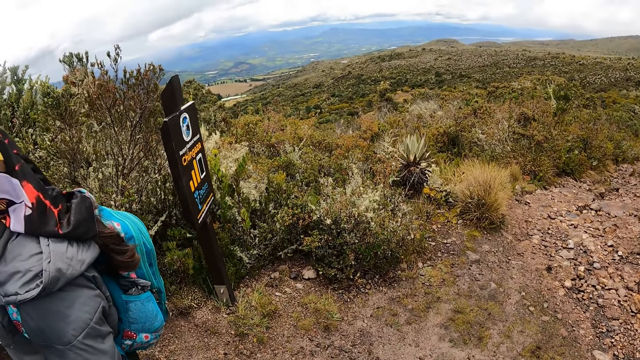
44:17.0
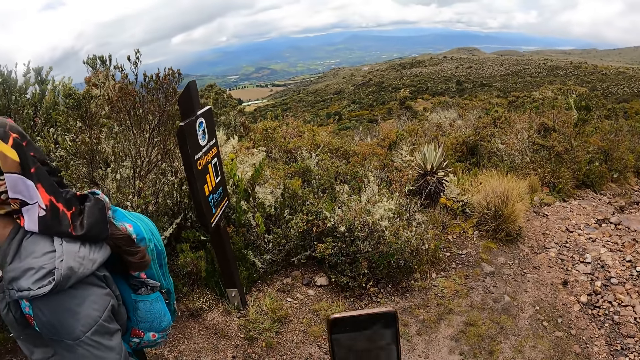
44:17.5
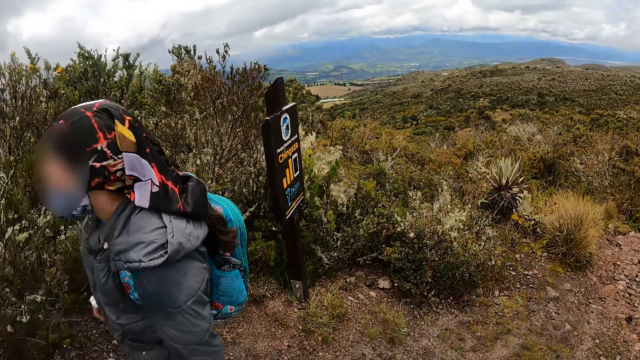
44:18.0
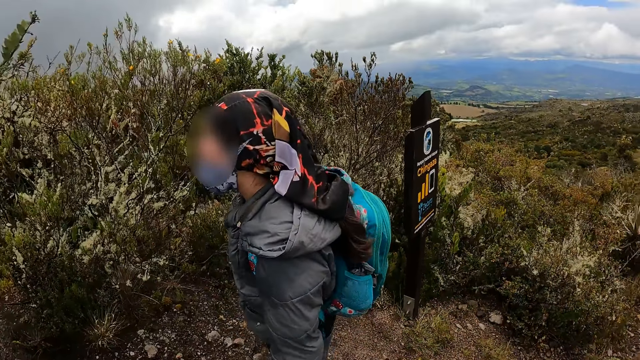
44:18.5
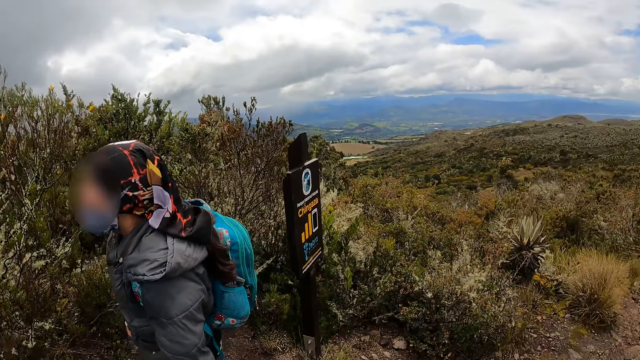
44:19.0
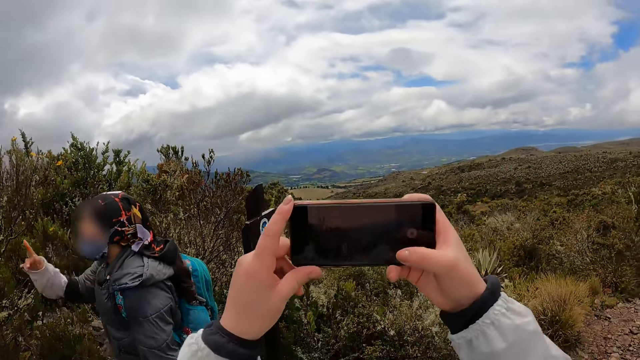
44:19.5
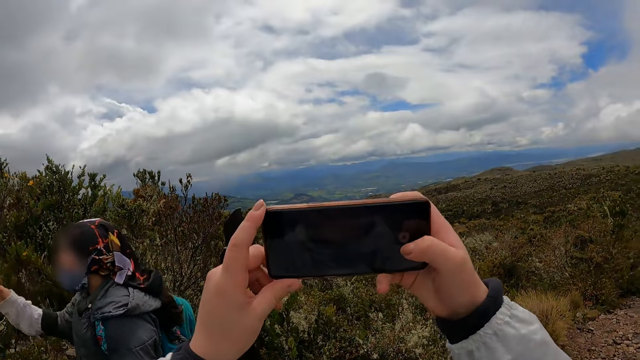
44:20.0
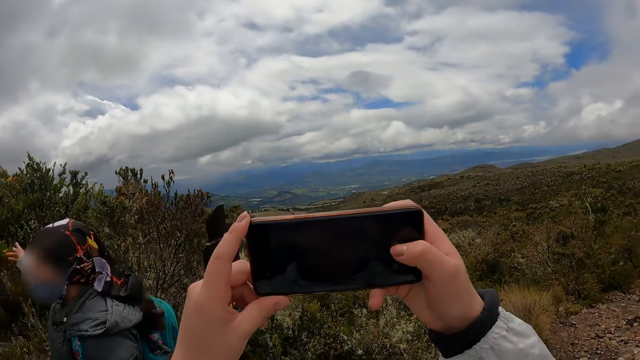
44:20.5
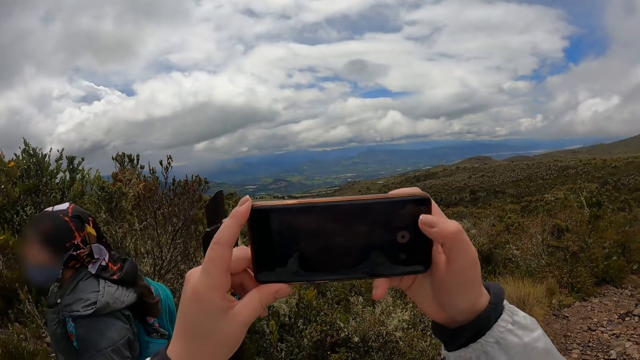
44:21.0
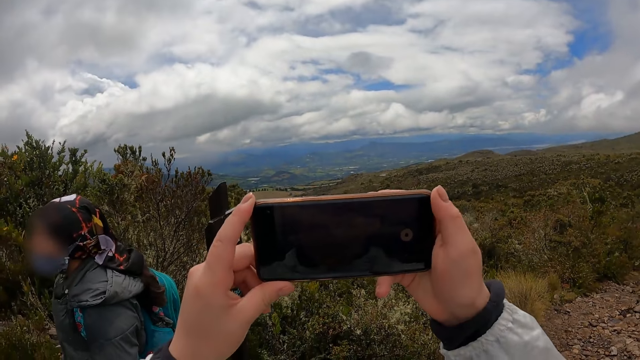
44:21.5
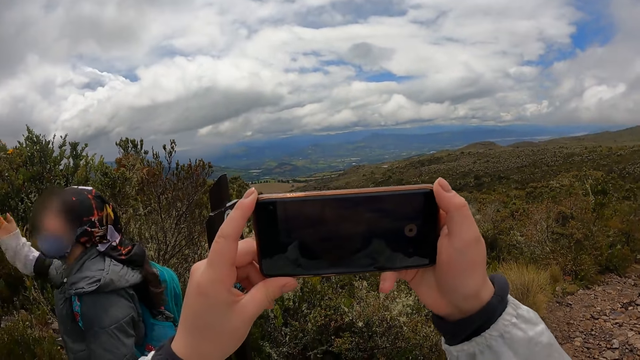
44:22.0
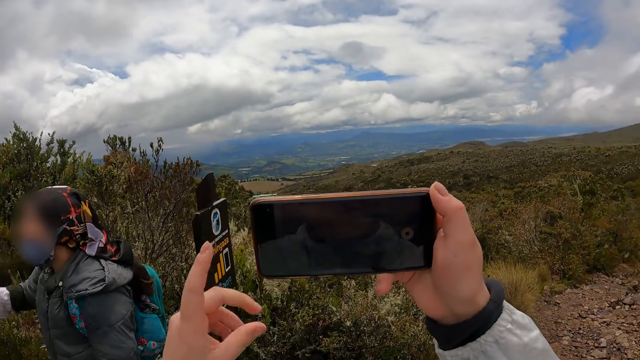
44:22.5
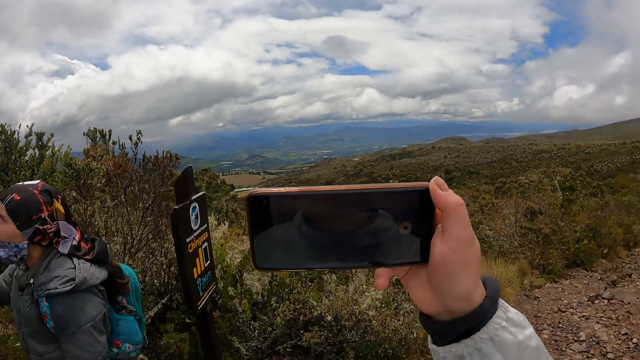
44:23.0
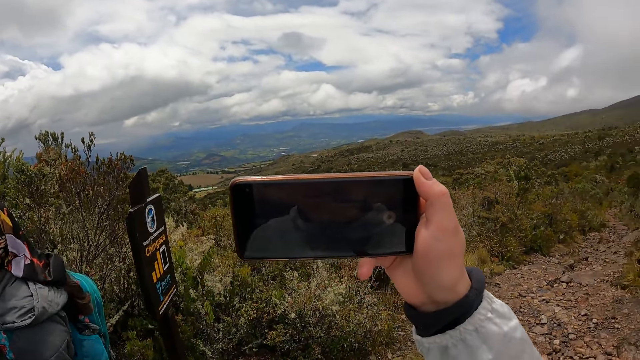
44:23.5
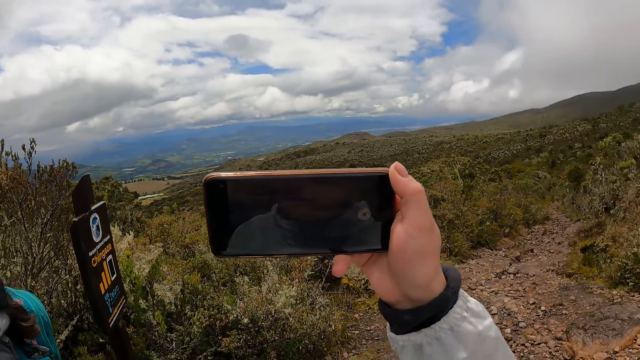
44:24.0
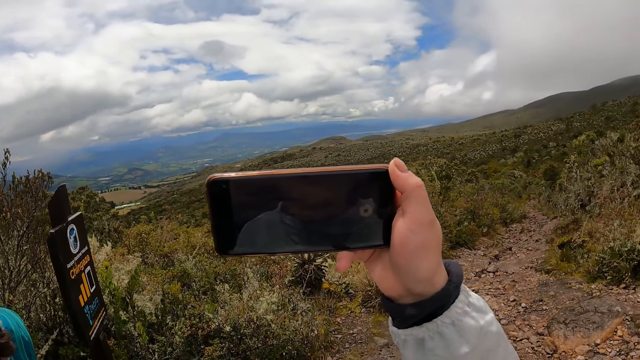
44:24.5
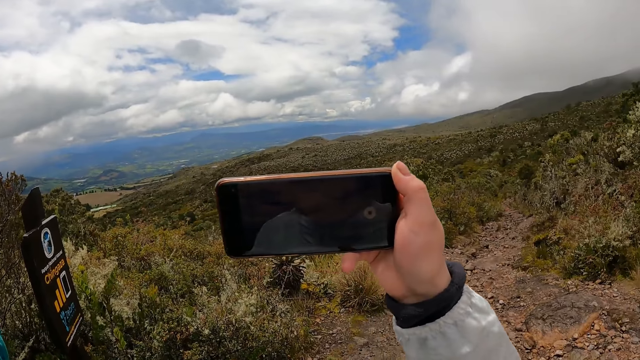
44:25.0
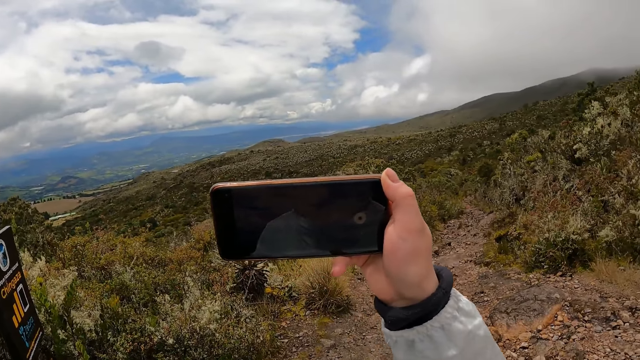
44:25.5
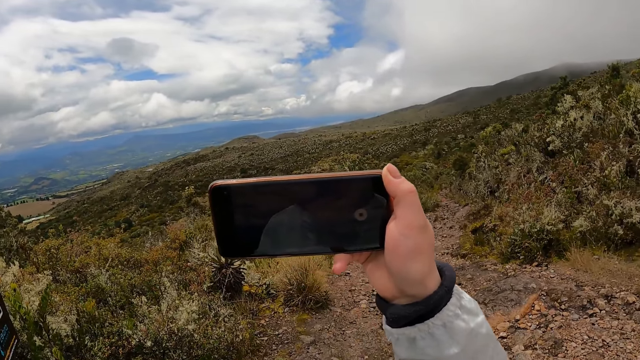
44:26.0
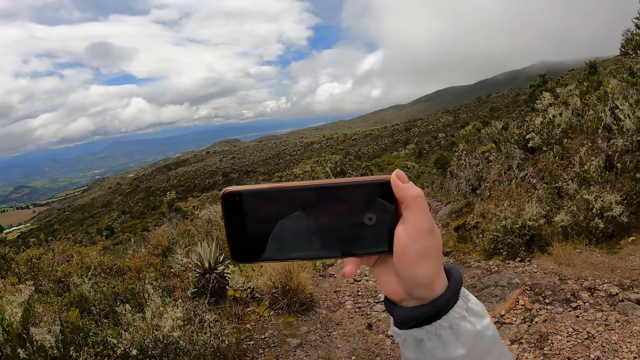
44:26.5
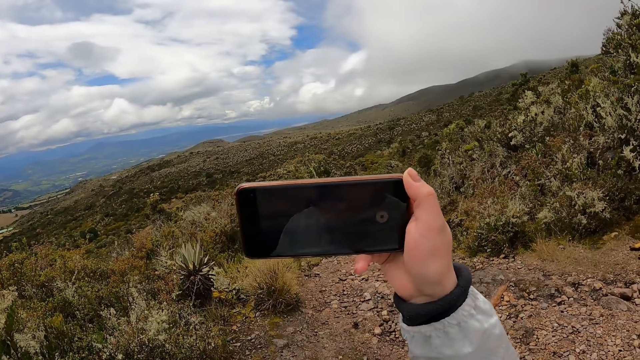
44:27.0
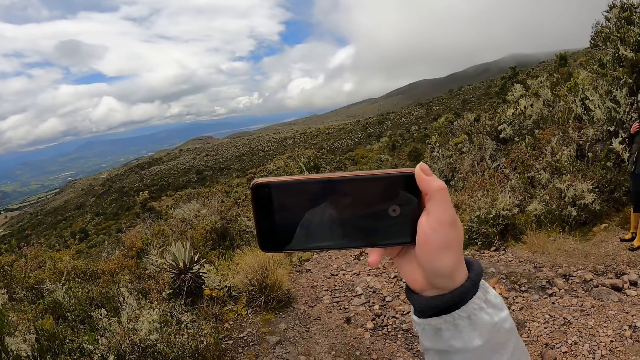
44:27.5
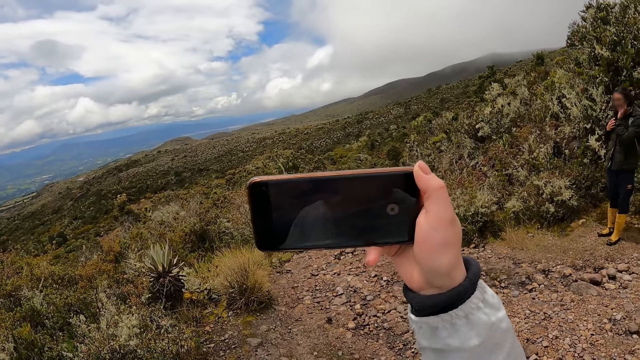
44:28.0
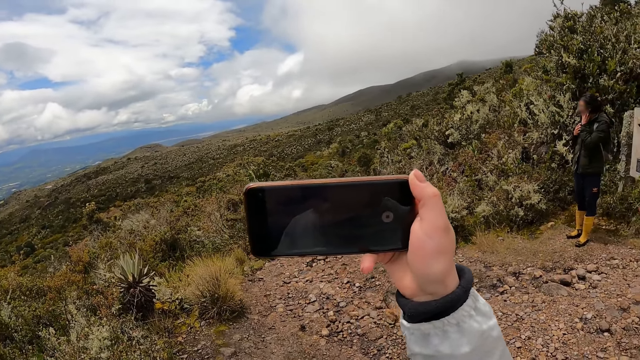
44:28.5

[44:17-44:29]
The camera wearer takes a video with the phone in both hands. She picks up the phone. She drops her left hand from the phone.

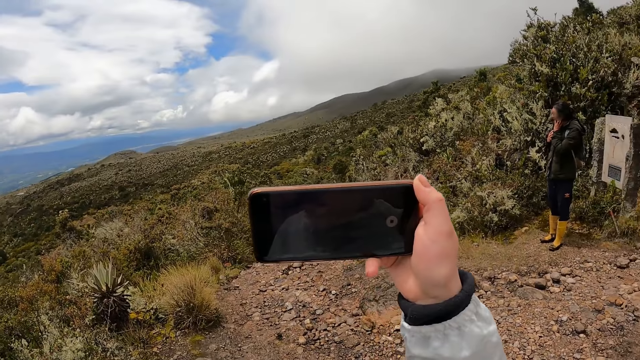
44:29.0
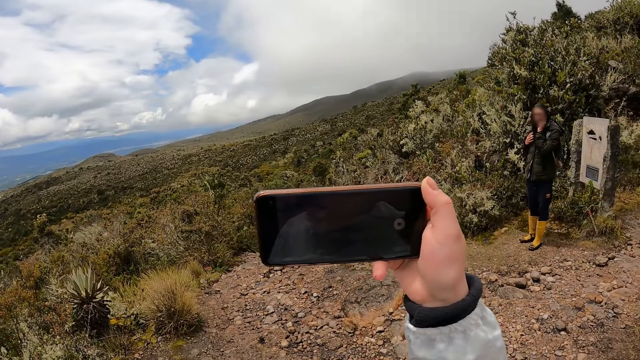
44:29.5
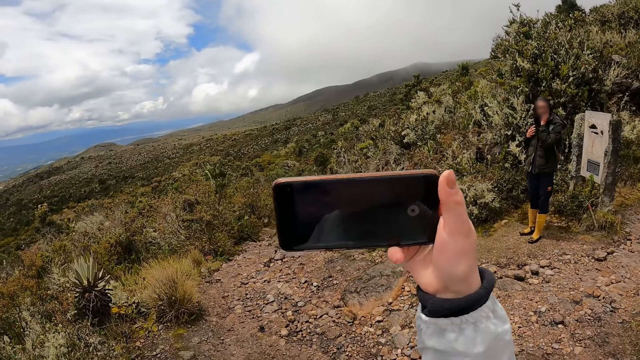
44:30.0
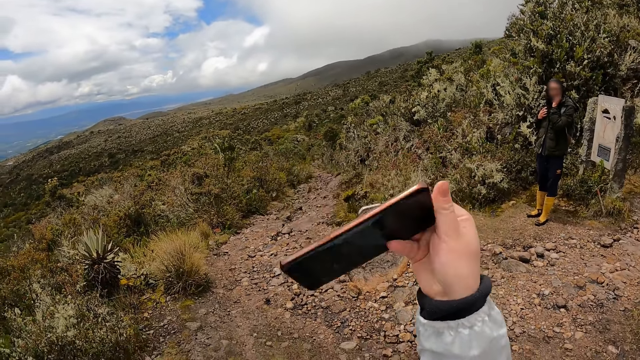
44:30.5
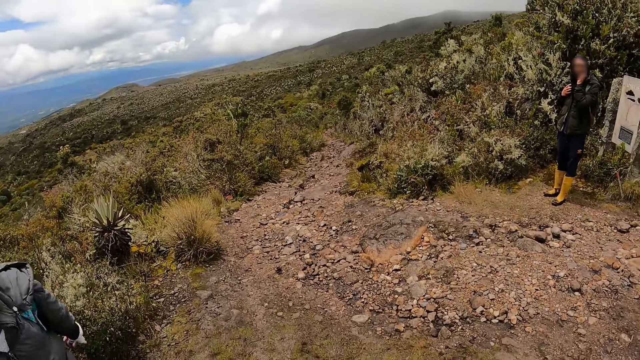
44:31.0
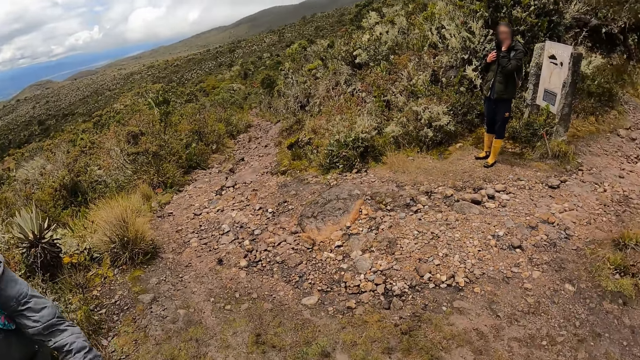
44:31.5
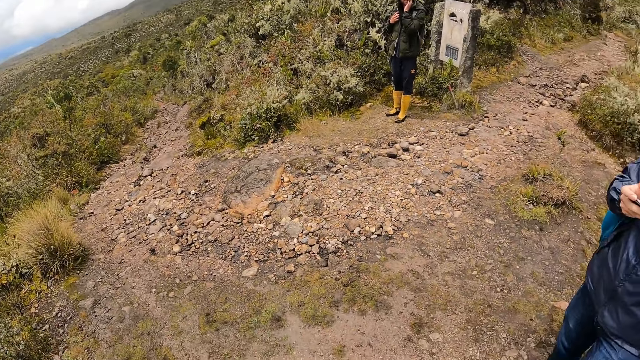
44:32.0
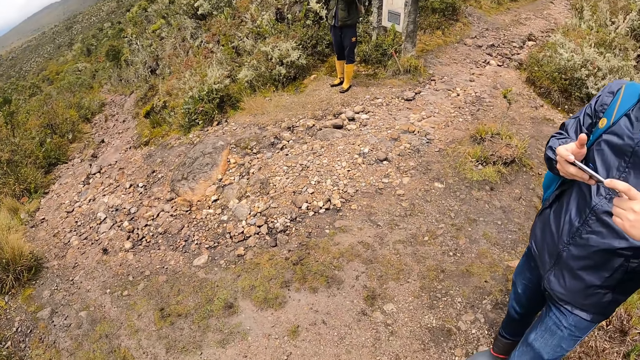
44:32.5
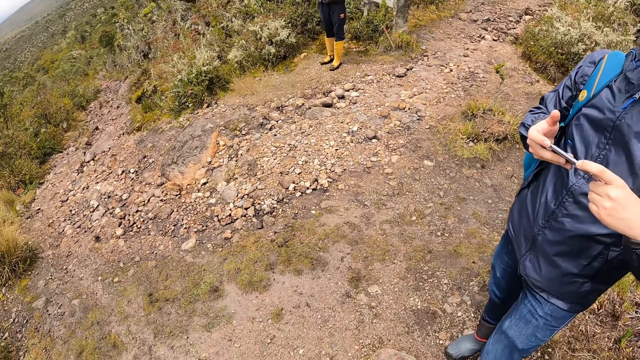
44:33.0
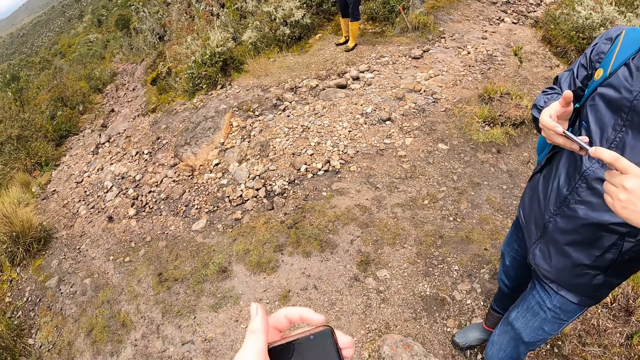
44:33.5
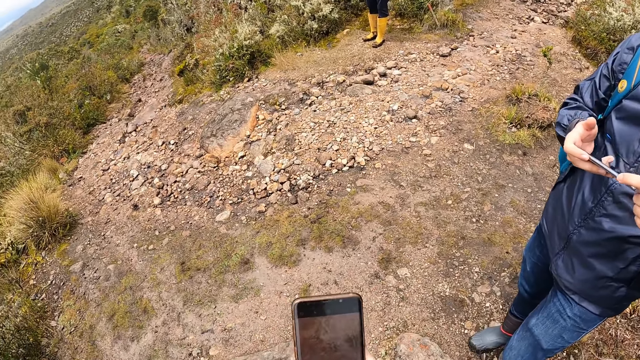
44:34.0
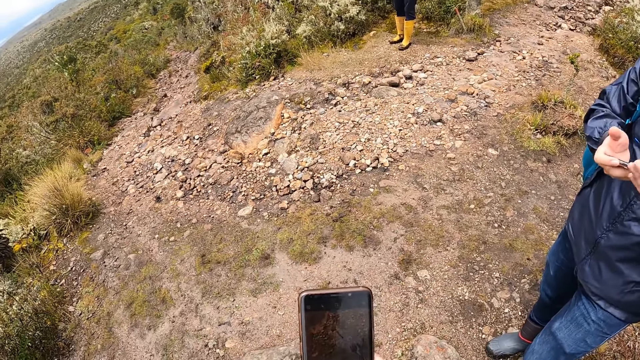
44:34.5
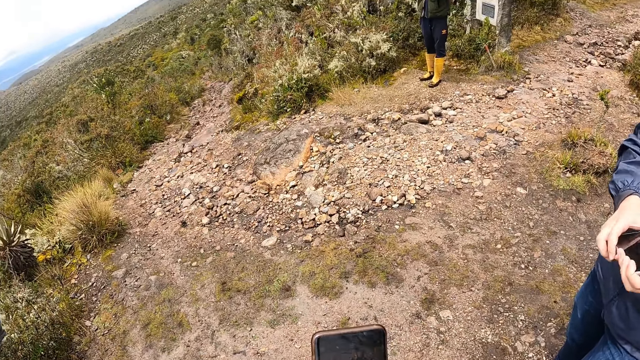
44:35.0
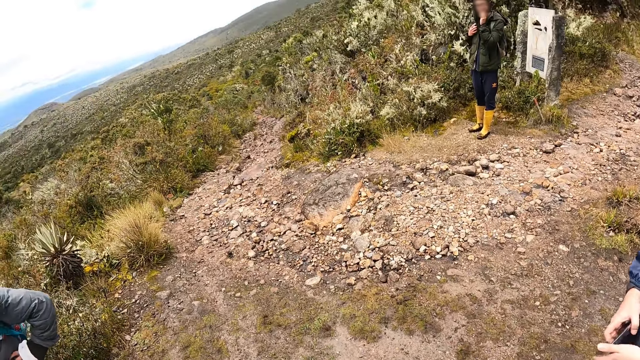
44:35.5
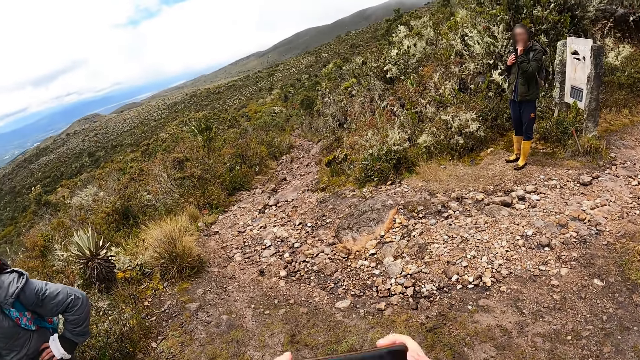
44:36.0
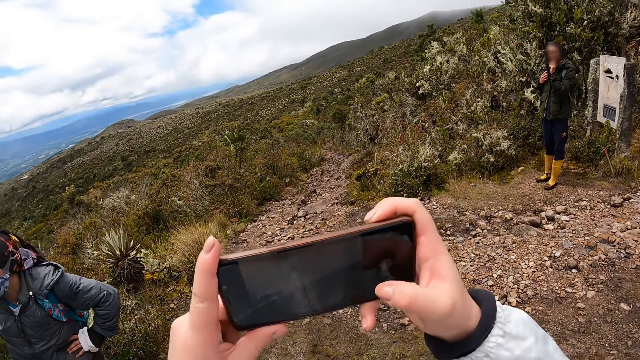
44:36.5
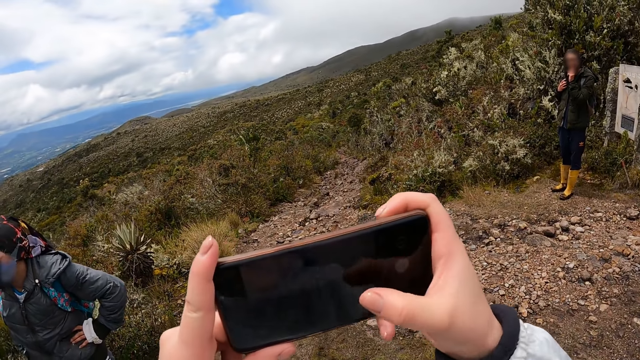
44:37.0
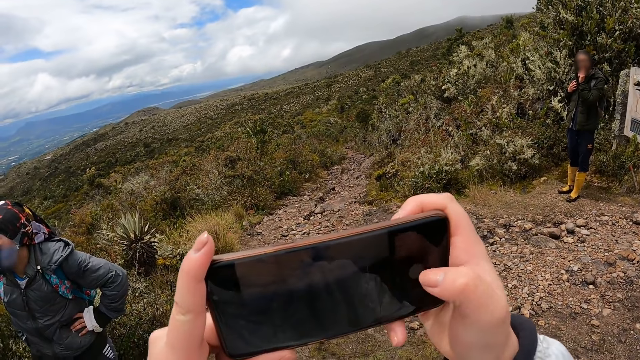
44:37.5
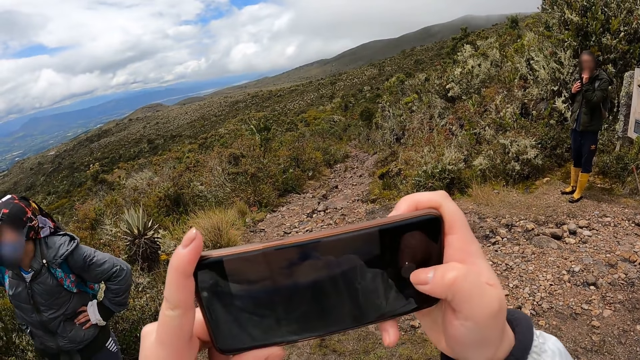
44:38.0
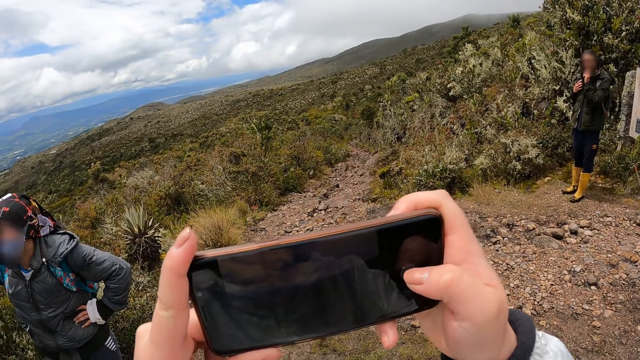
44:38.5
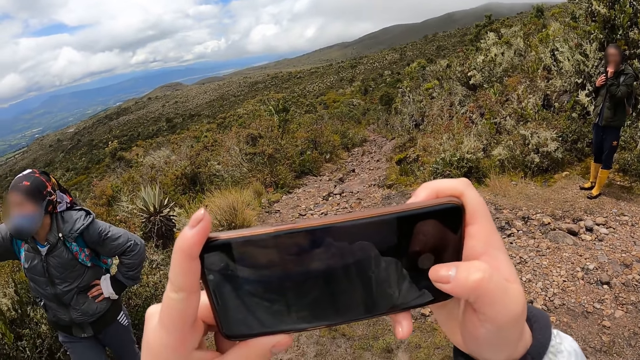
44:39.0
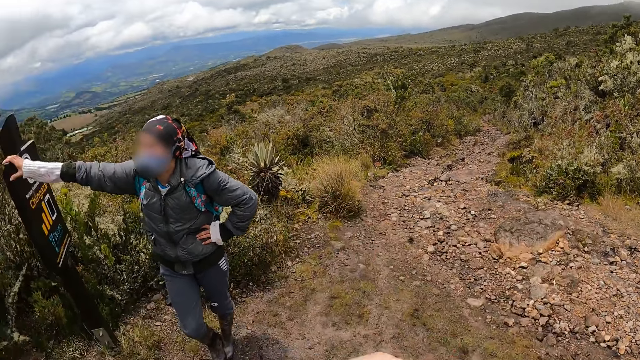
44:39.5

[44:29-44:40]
The man presses the phone with both hands. The camera wearer picks up the phone. They take a video with the phone in both hands. They pick up the phone.
